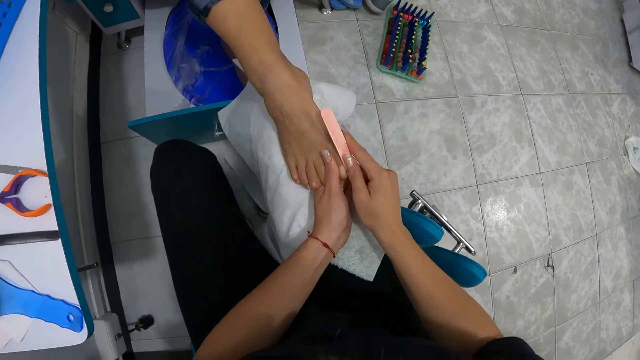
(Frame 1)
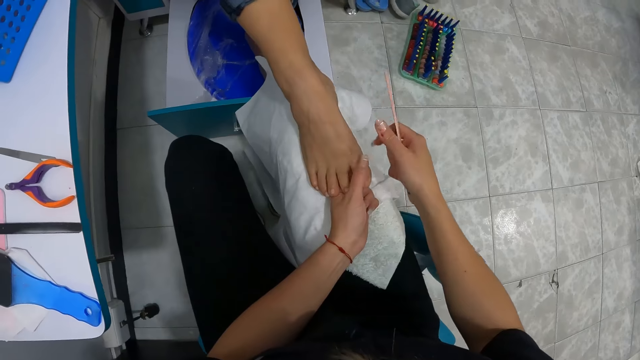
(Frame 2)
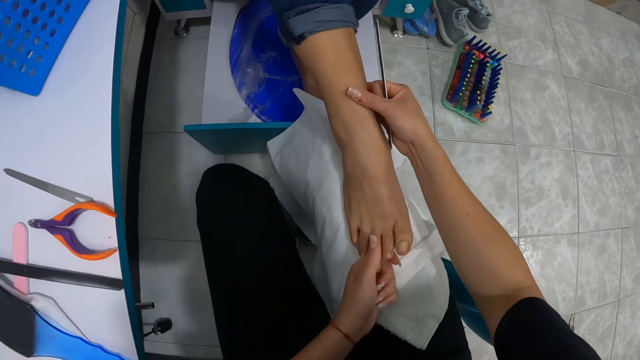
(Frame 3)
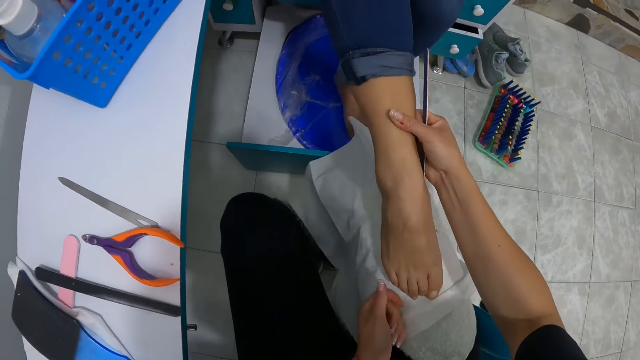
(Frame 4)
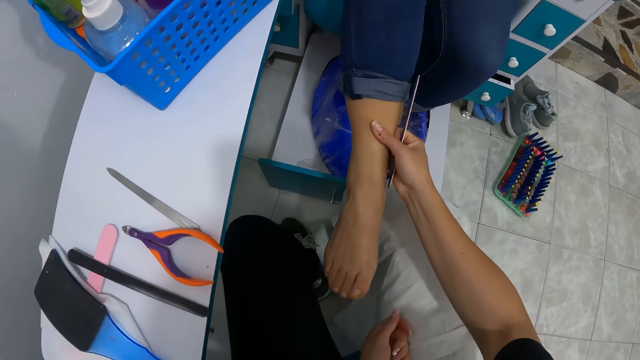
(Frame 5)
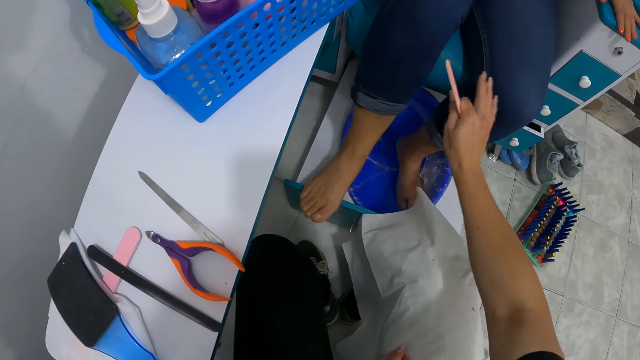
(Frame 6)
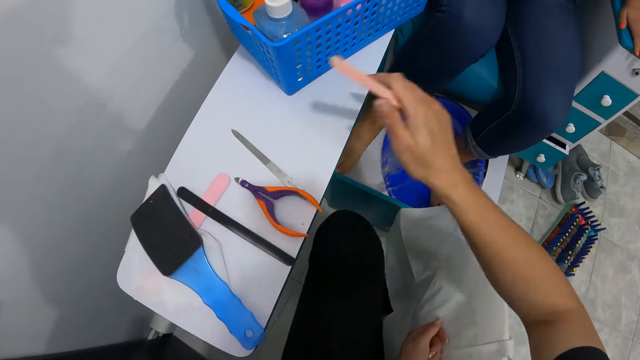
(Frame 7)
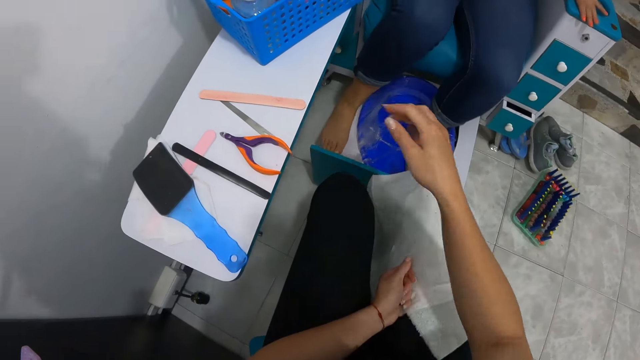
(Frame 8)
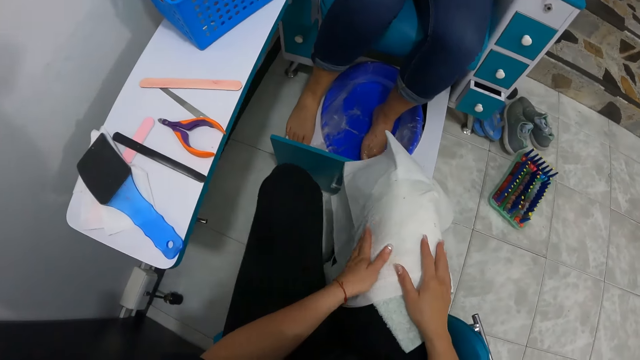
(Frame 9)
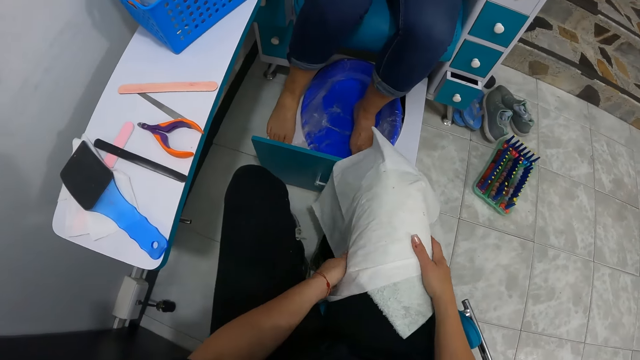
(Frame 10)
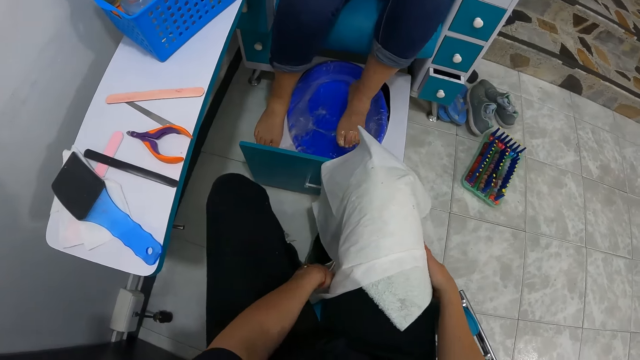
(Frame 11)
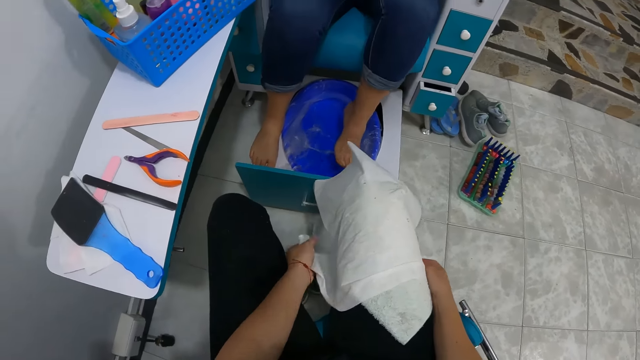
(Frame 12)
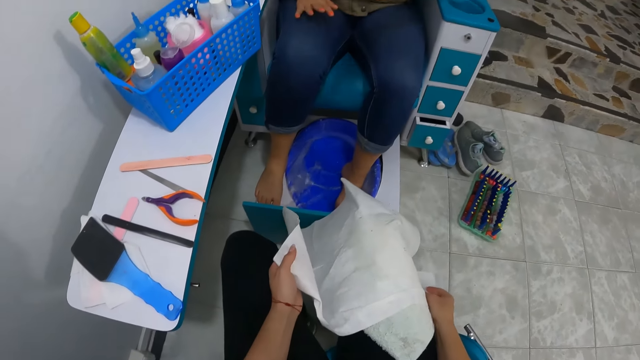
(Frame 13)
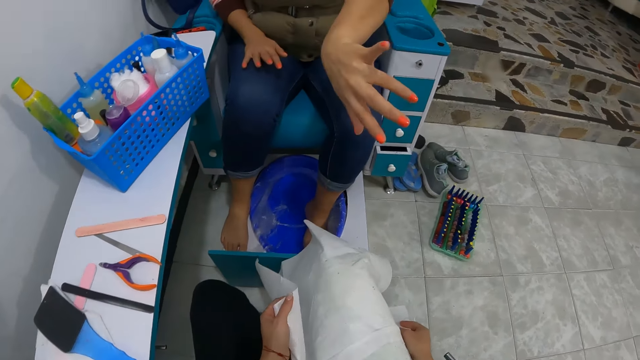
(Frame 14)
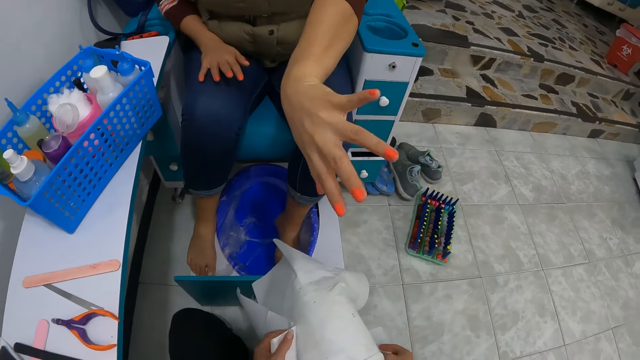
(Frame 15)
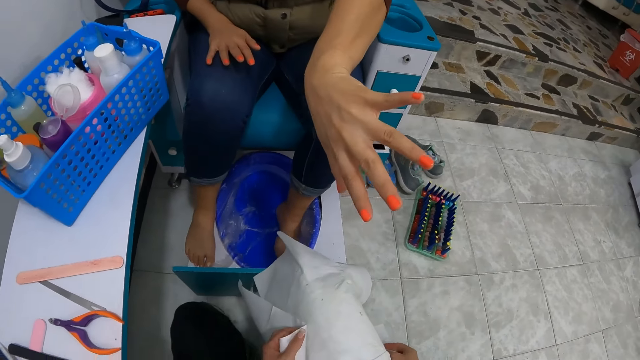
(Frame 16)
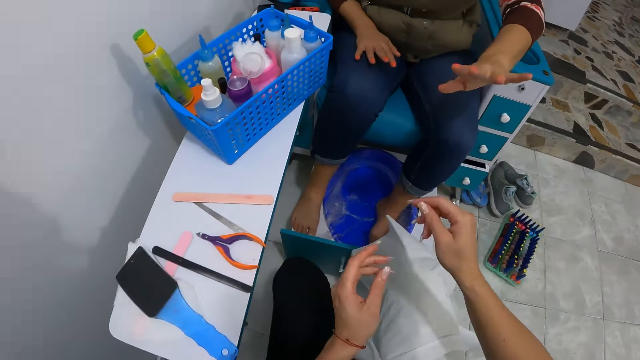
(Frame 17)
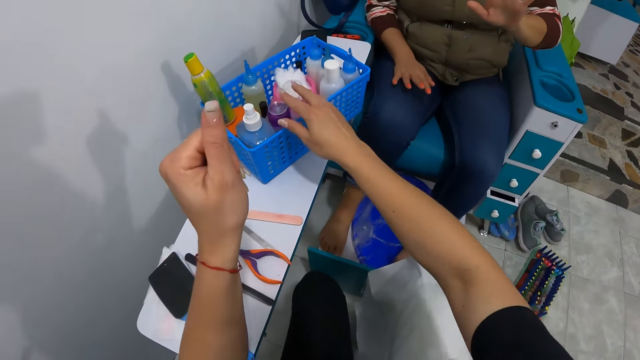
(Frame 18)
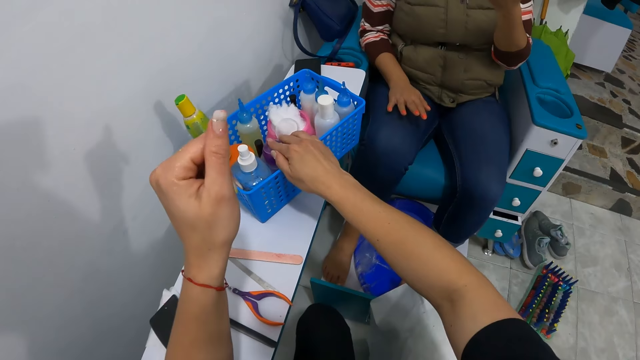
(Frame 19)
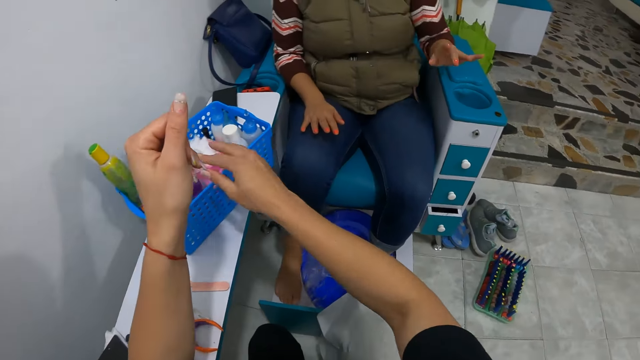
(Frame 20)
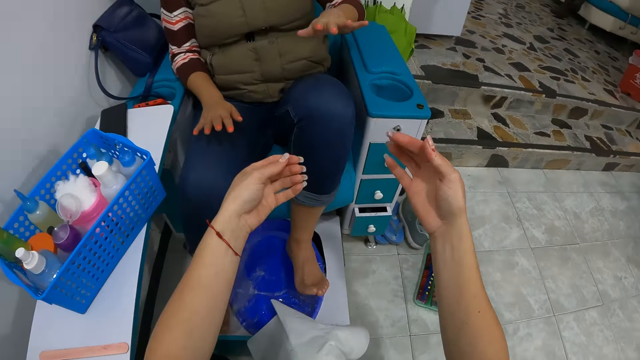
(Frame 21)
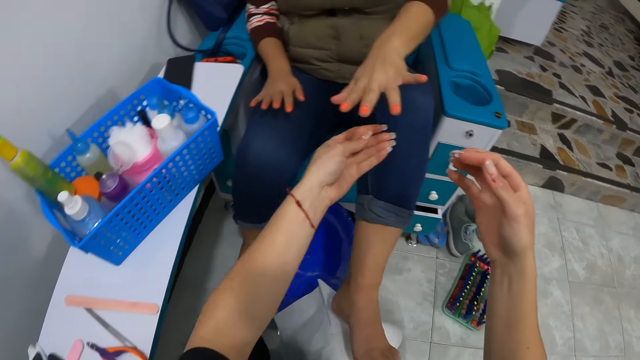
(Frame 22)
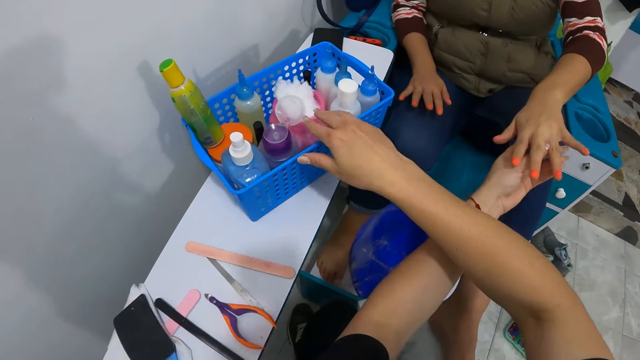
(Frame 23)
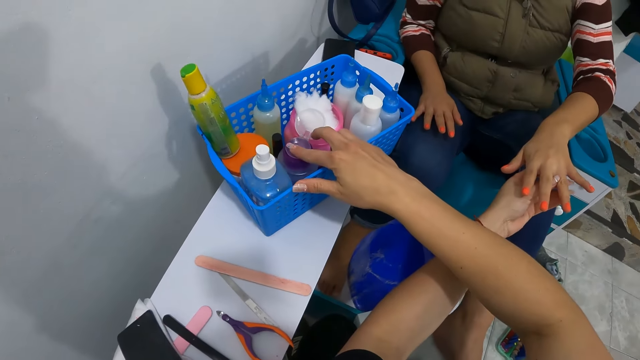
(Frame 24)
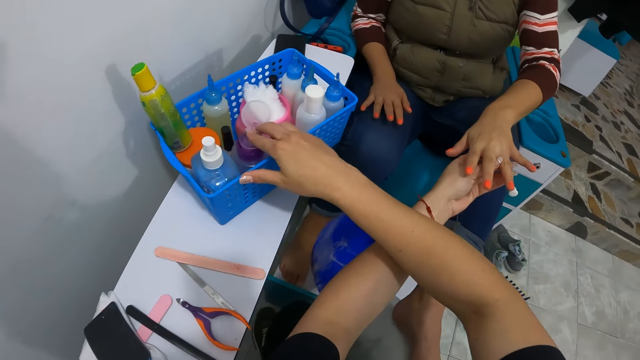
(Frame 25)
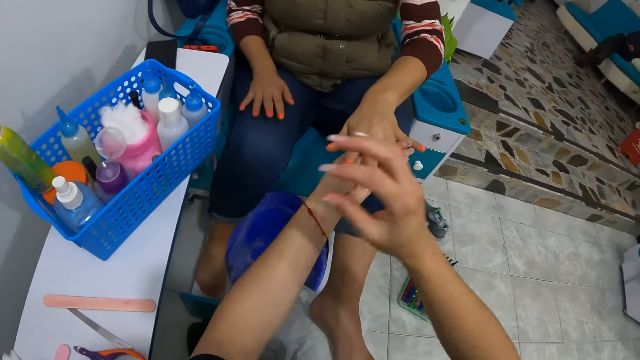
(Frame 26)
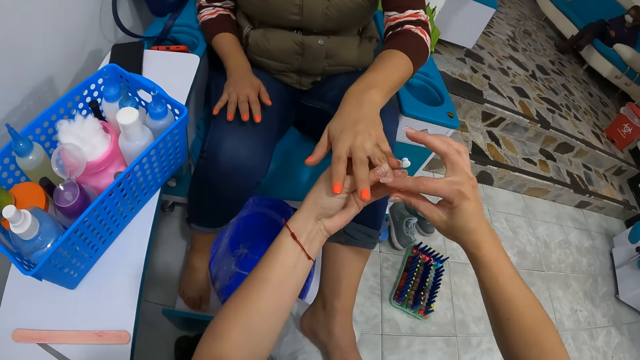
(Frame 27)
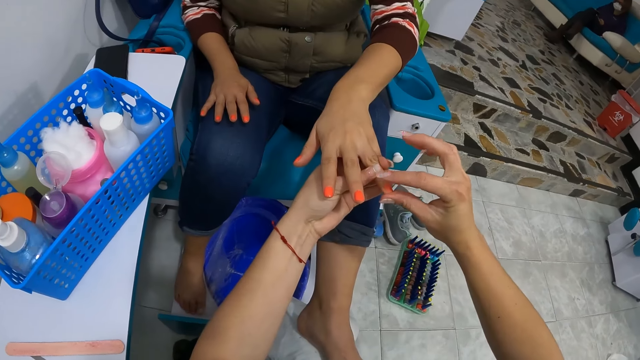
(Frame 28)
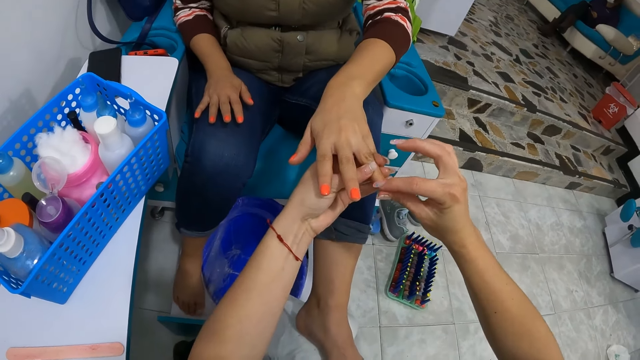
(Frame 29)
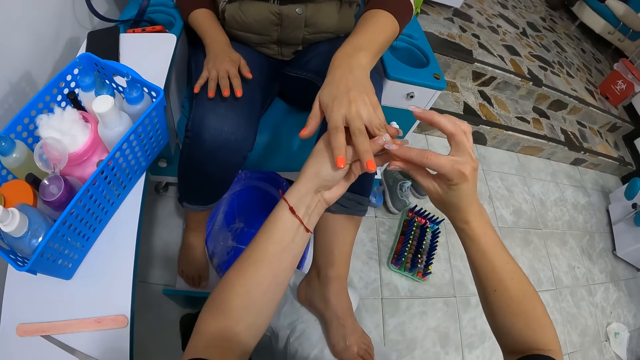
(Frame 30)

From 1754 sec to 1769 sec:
The camera wearer raises the woman's right leg up with her right hand. She puts the woman on the sink. The woman drops her right leg on a foot massager. The camera wearer drops the nail file on the table with her right hand. The woman stretches her left hand to the camera wearer. The camera wearer touches a nail gel in the basket with her right hand. She puts something on her hand. The woman raises her left leg from the foot massager. The woman stretches her left hand to the camera wearer. The camera wearer places her right hand under the woman's left hand. She touches the nail gel in the basket with her right hand. She applies the nail gel to a finger nail of the woman with her right hand.

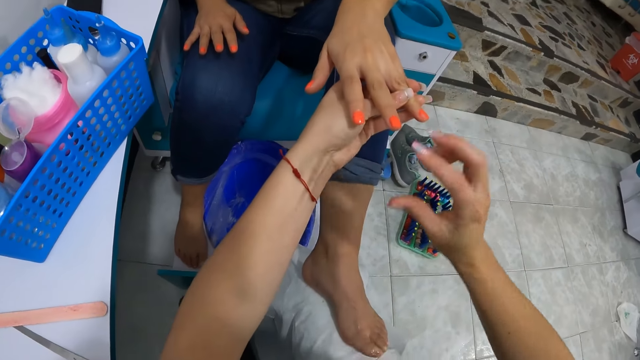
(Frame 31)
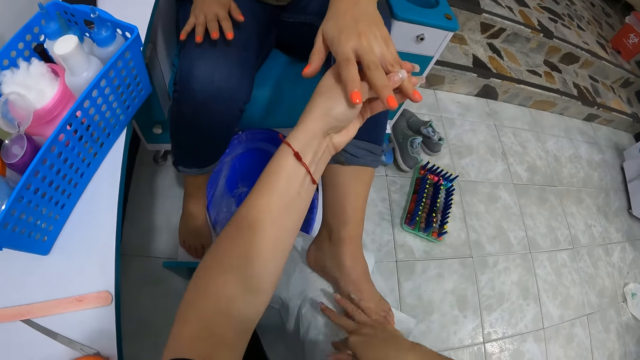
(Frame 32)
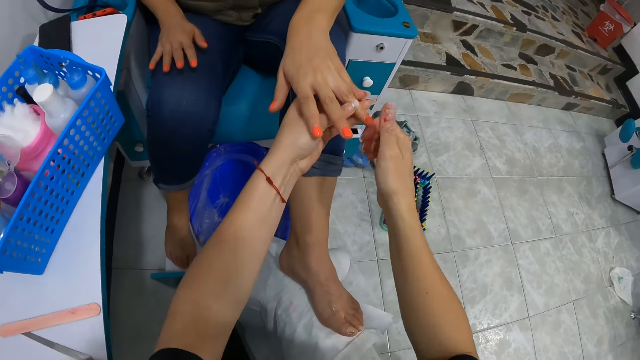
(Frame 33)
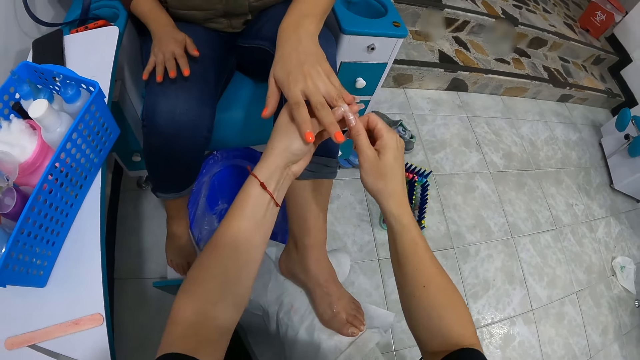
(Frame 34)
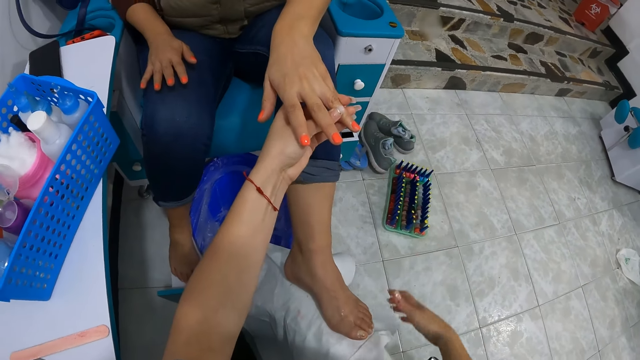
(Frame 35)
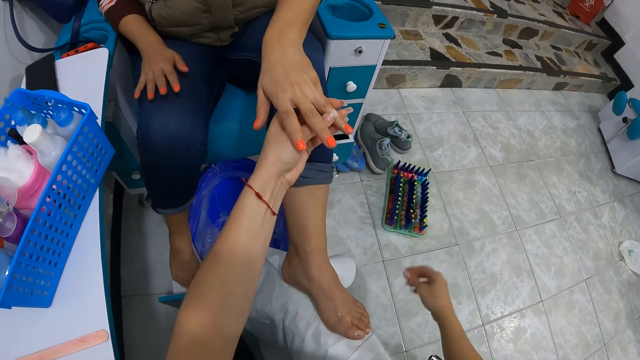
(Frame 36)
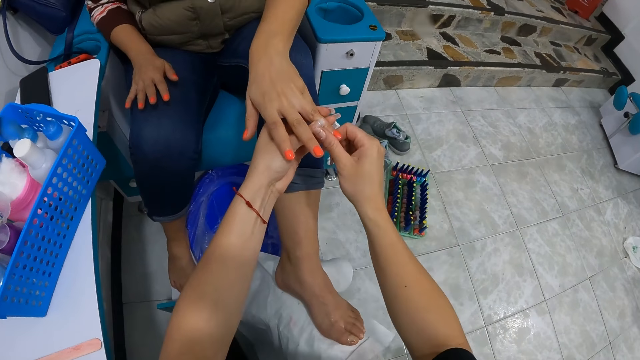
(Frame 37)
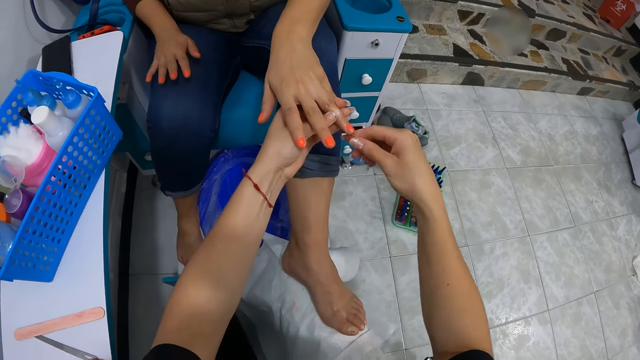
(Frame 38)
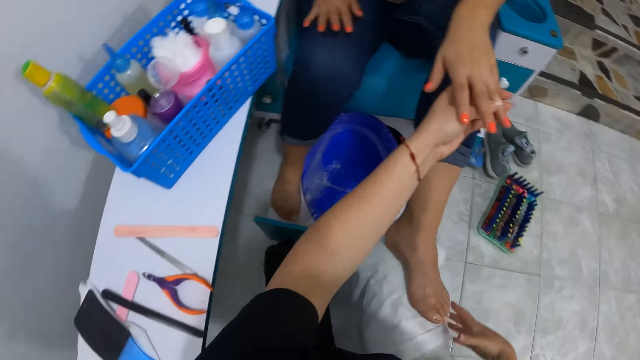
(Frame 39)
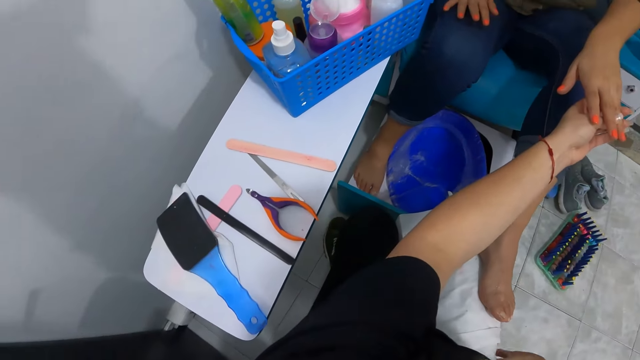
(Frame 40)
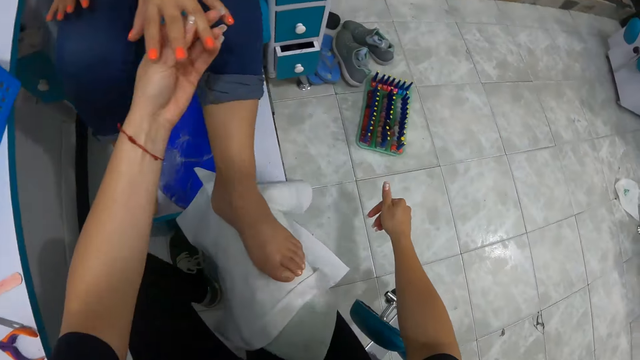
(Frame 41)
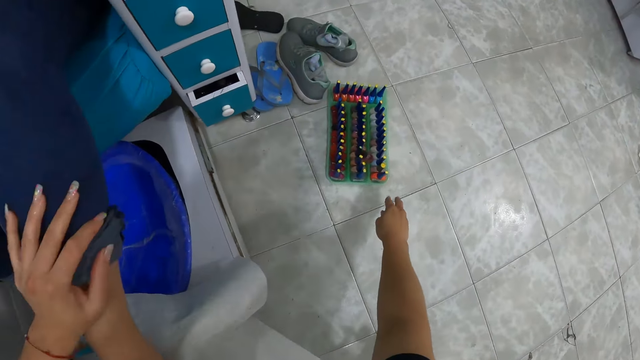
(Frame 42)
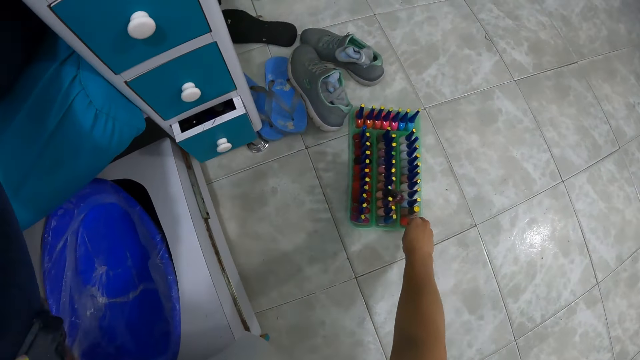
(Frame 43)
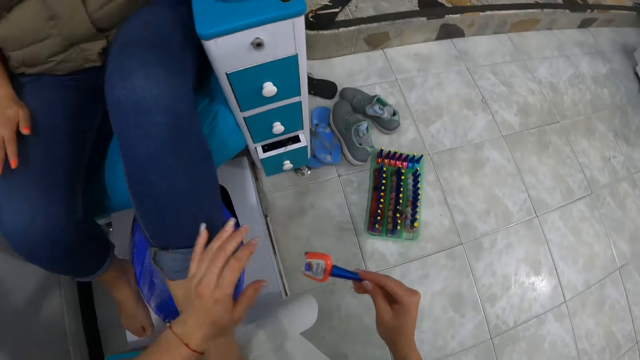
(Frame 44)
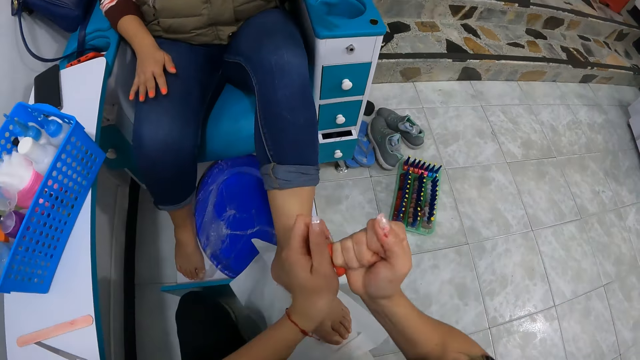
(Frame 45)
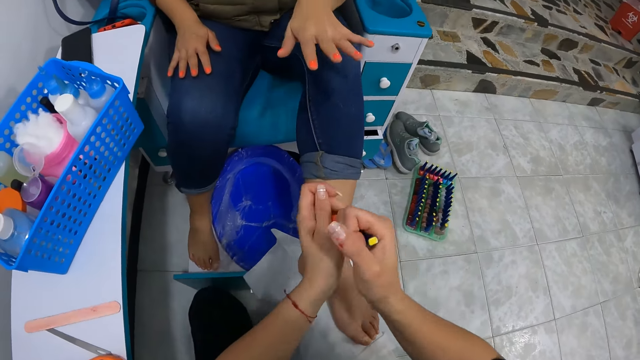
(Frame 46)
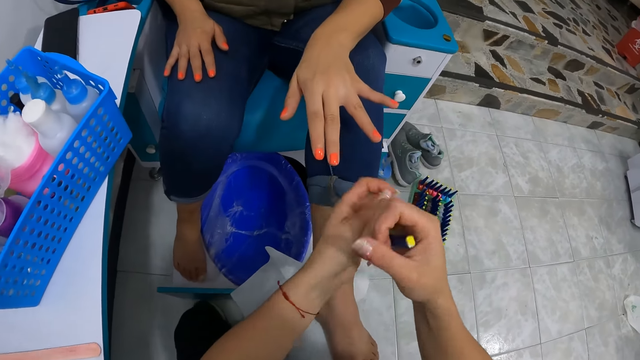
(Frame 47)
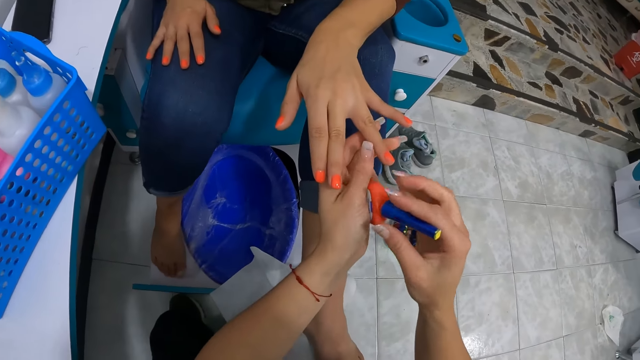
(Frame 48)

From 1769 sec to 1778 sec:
The camera wearer cleans her right hand with the towel. She cleans the nail gel on the finger nail of the woman with her right hand. She cleans her right hand with the towel. She picks a nail polish from a nail polish set on the floor with her right hand. She holds the nail polish with her left hand. She opens the nail polish with her right hand.
